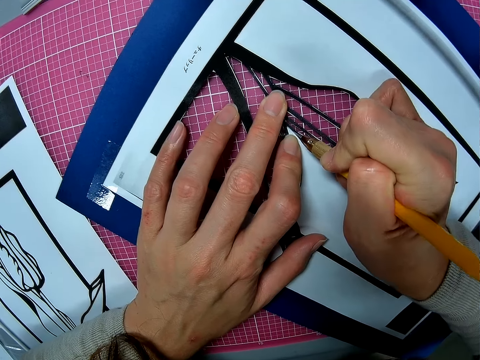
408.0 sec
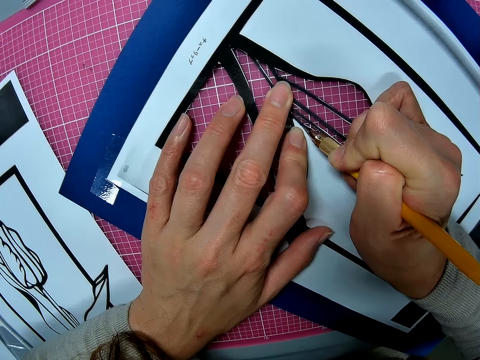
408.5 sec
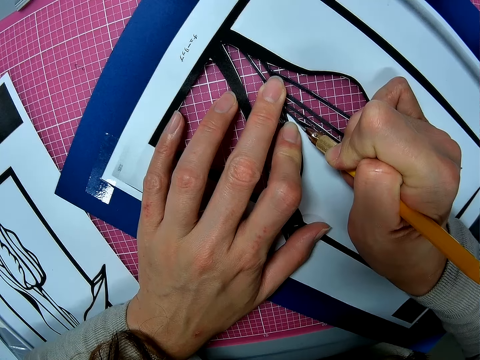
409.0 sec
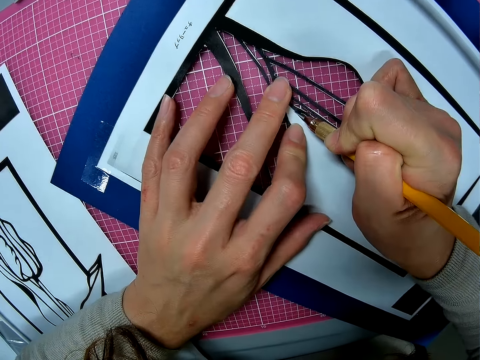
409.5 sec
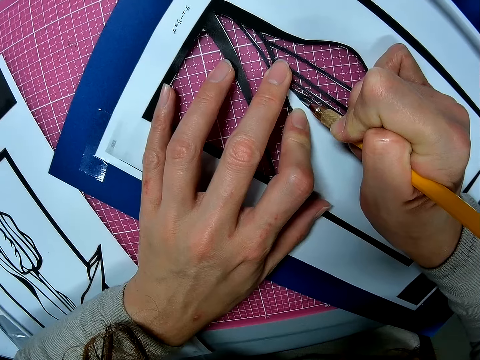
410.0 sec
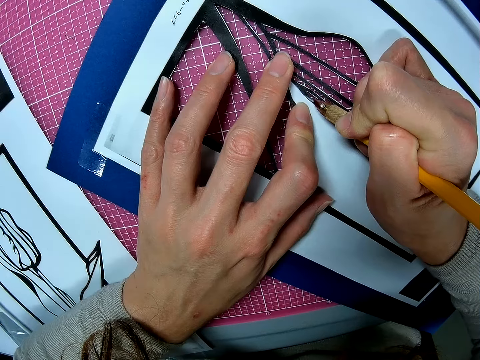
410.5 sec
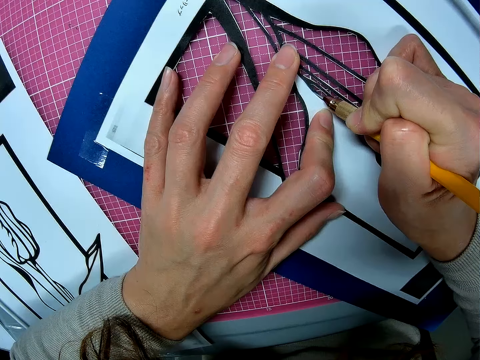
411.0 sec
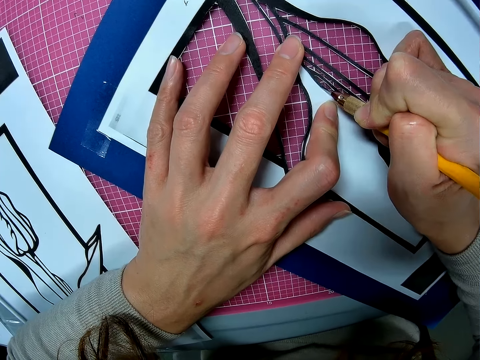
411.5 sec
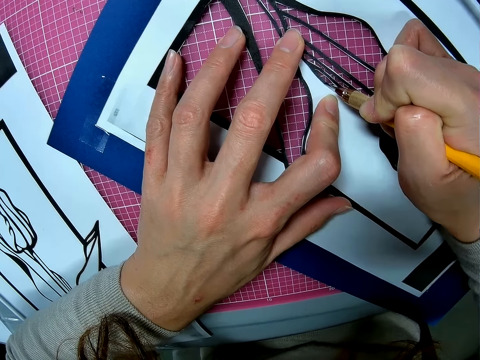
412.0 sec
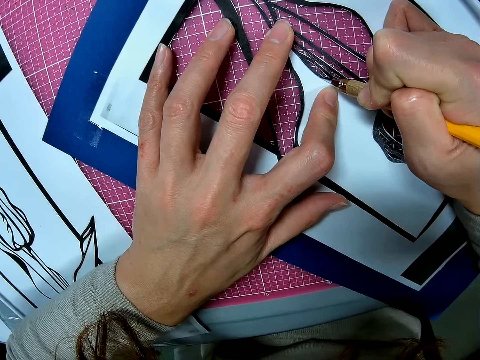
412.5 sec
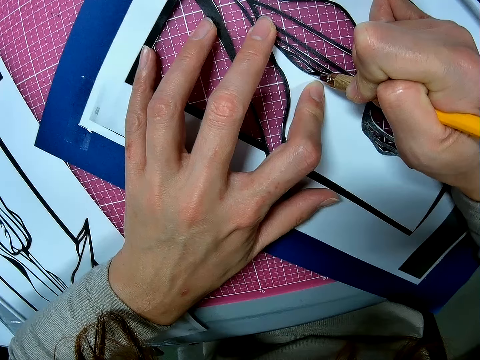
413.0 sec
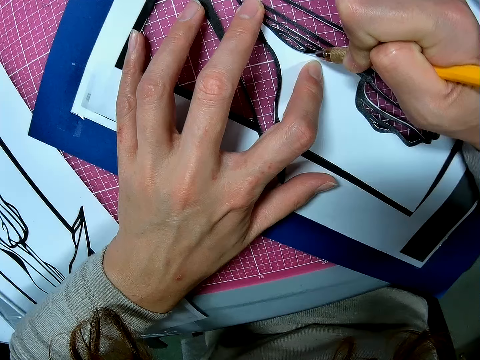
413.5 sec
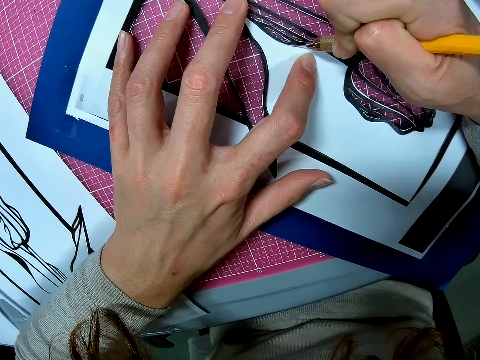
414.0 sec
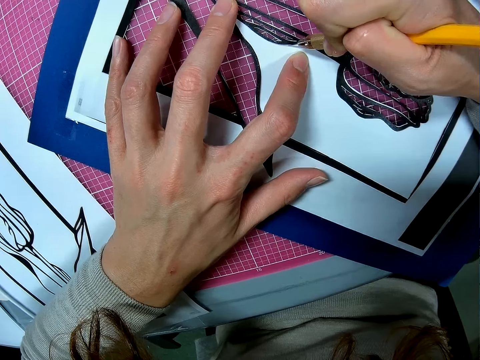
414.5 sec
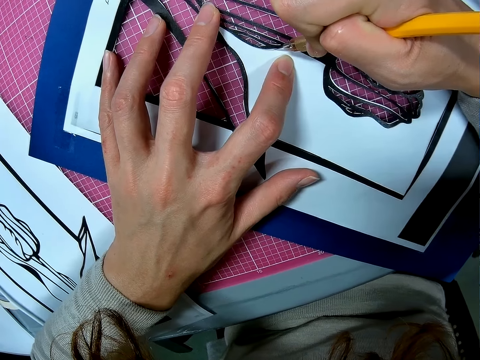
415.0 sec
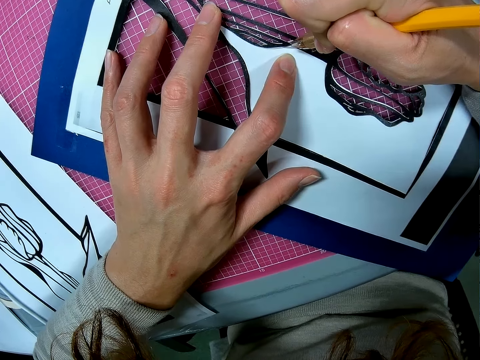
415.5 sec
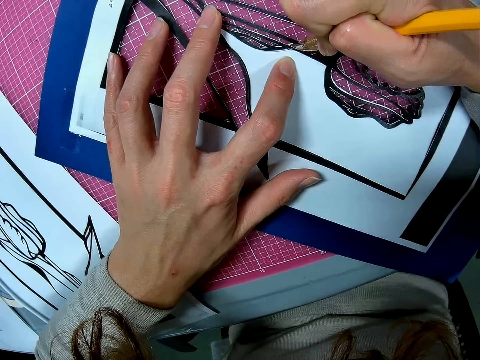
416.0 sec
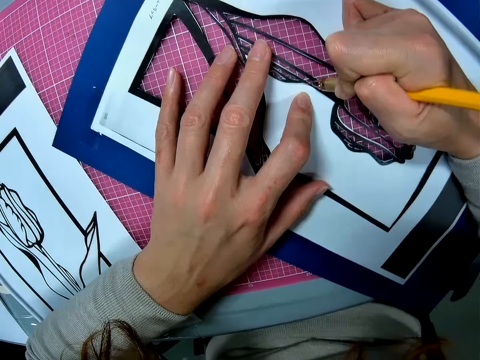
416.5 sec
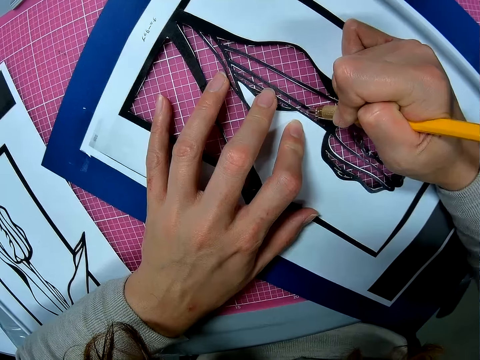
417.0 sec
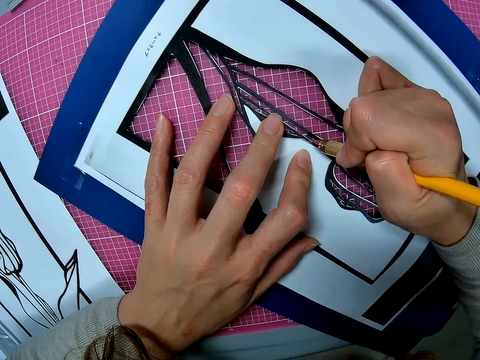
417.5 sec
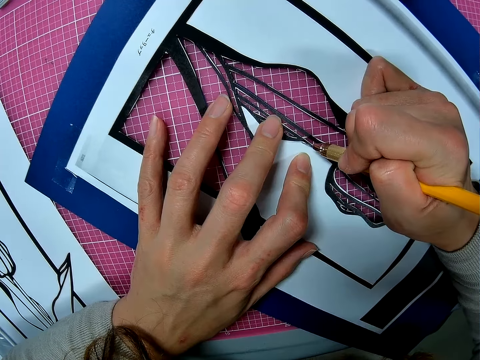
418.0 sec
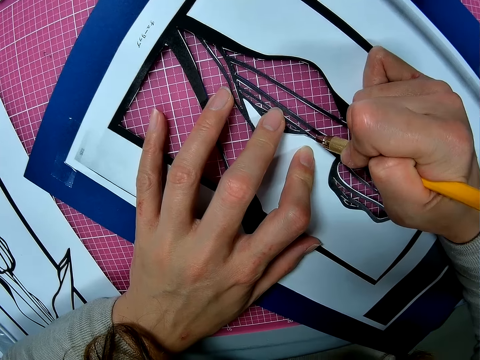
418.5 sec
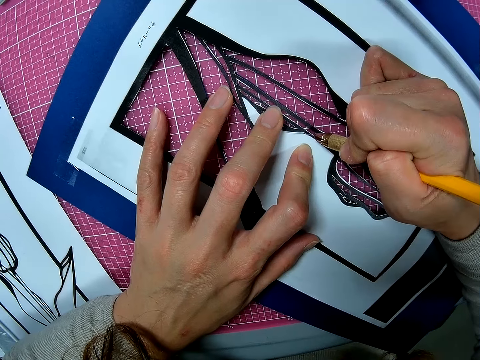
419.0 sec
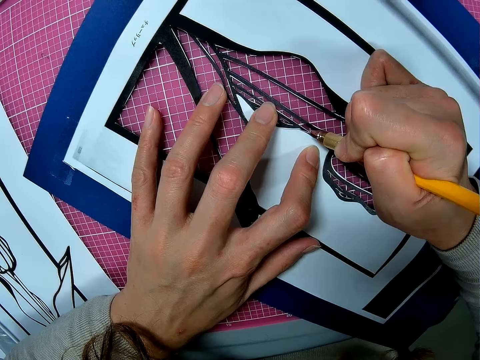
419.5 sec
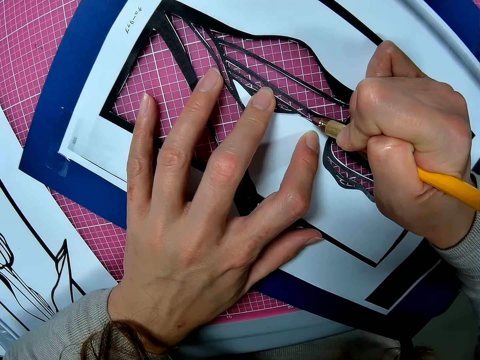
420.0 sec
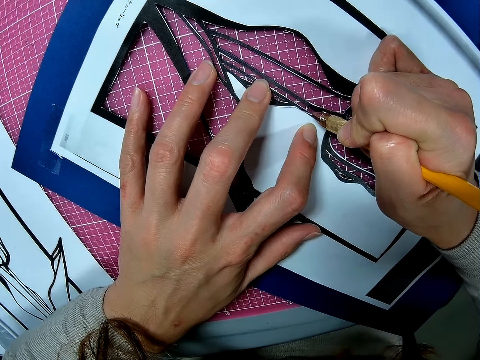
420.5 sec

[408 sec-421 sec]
The camera wearer cuts the paper with a craft knife.

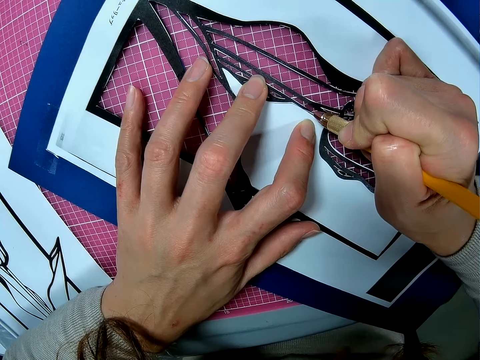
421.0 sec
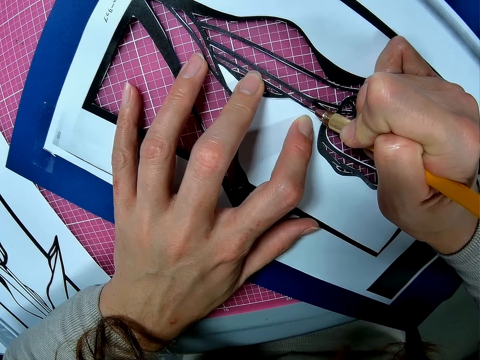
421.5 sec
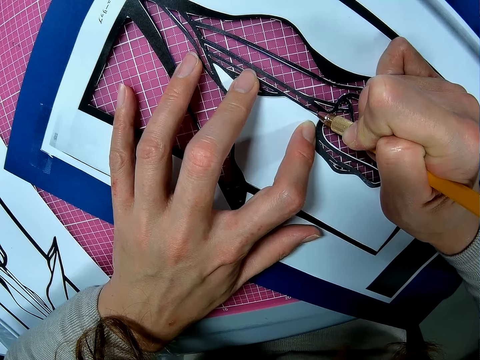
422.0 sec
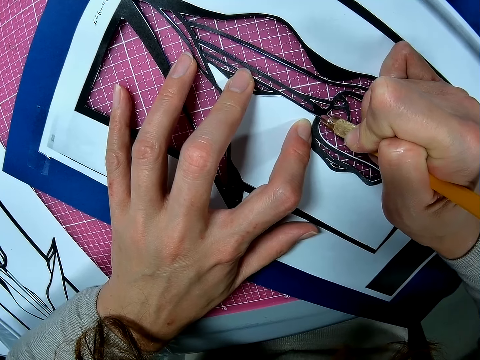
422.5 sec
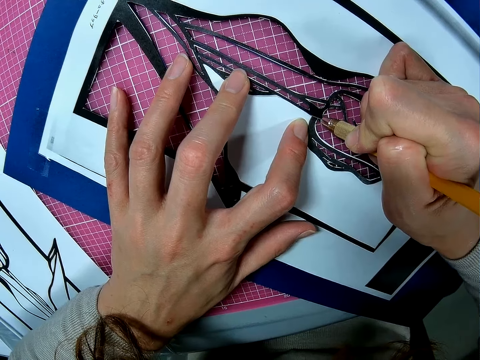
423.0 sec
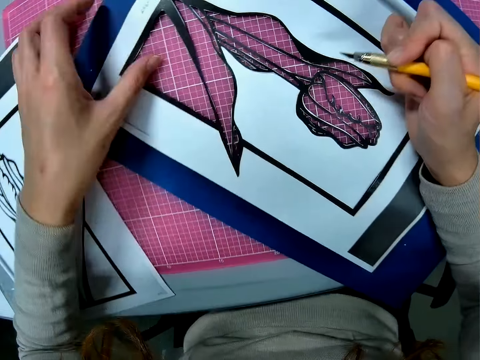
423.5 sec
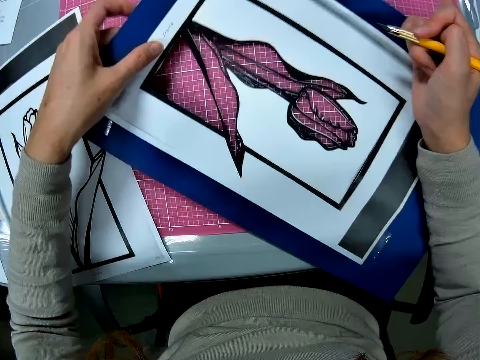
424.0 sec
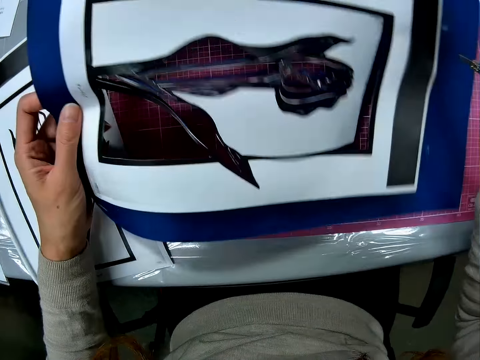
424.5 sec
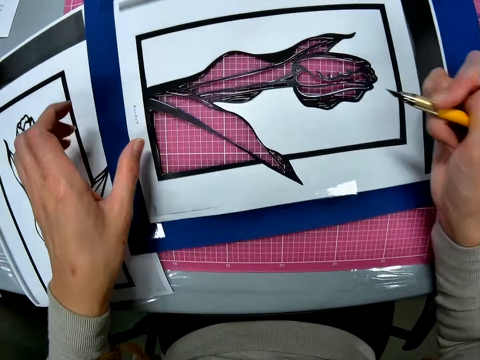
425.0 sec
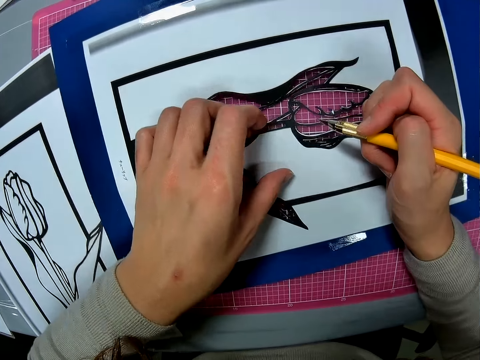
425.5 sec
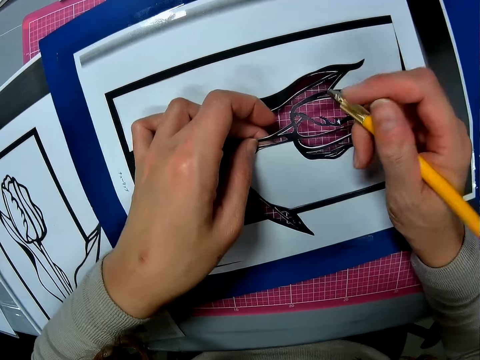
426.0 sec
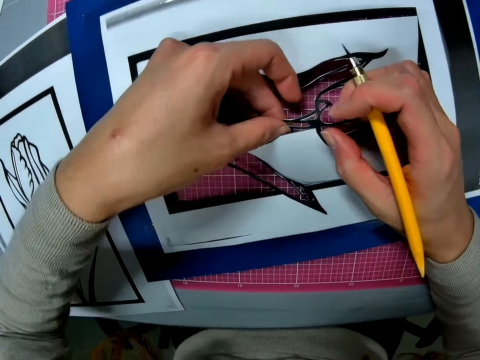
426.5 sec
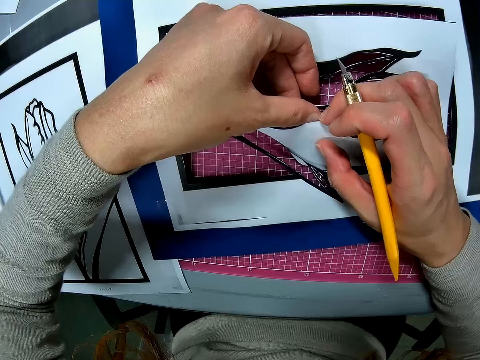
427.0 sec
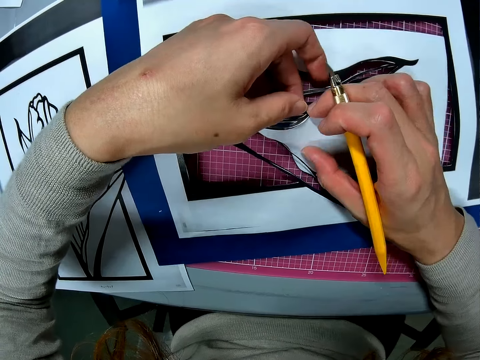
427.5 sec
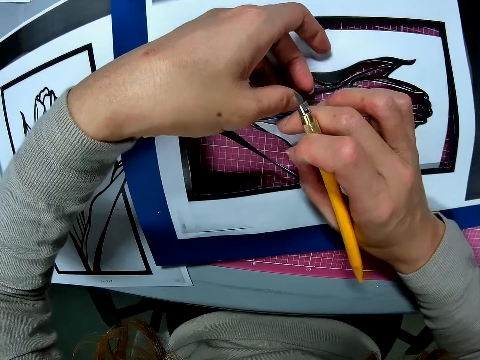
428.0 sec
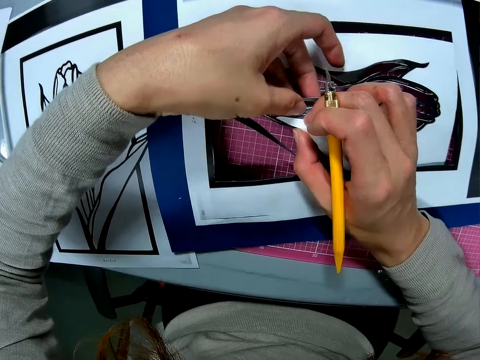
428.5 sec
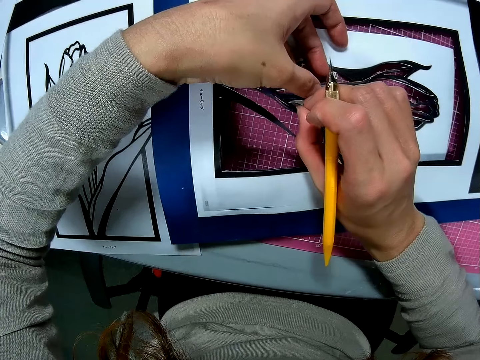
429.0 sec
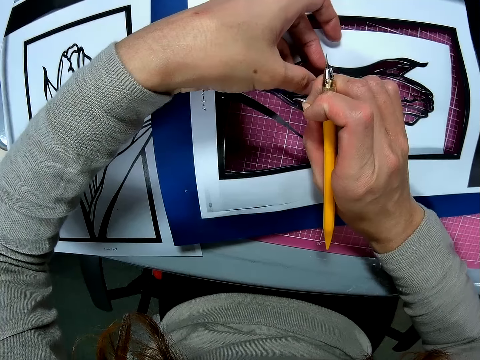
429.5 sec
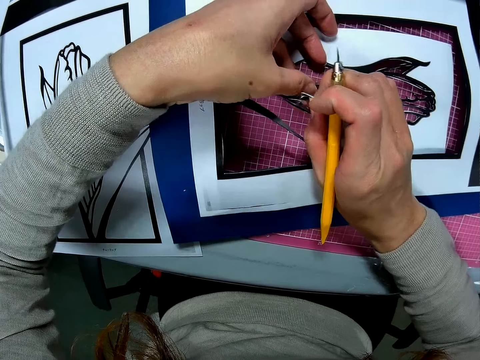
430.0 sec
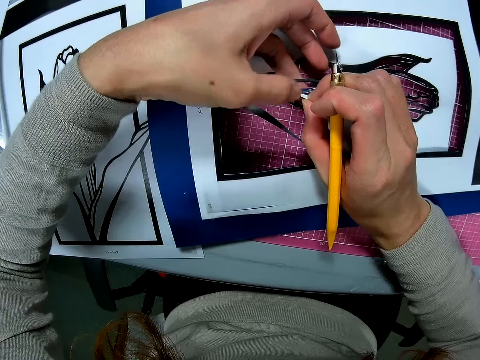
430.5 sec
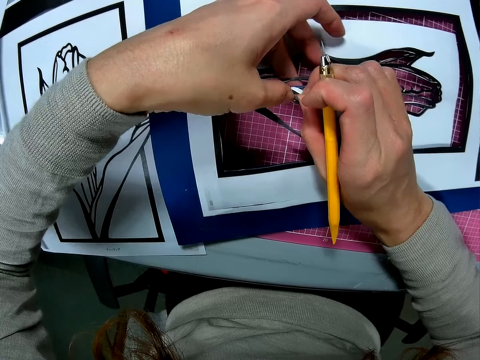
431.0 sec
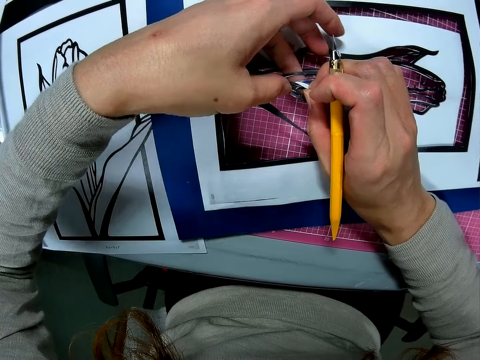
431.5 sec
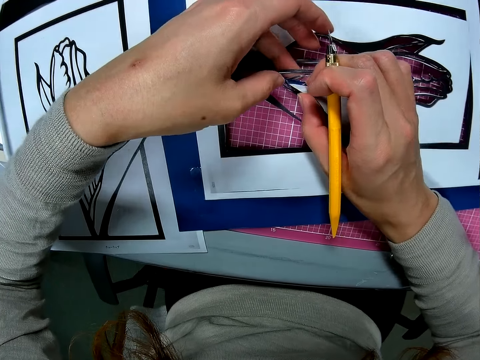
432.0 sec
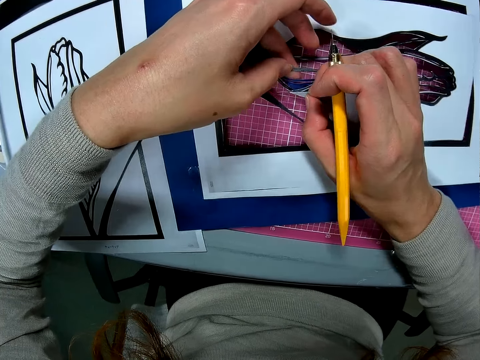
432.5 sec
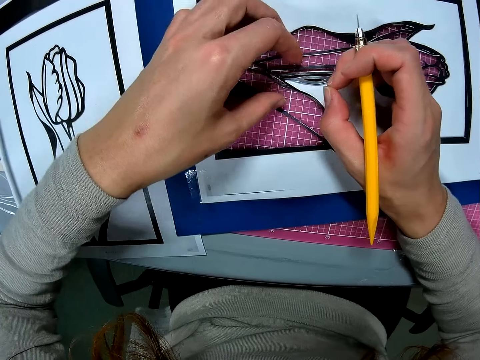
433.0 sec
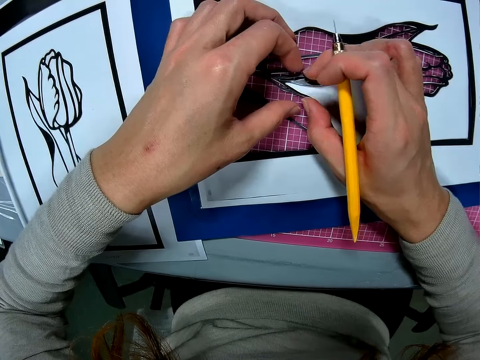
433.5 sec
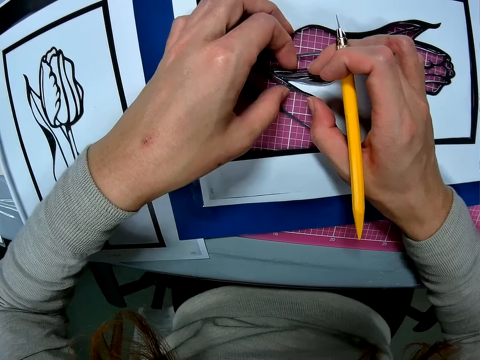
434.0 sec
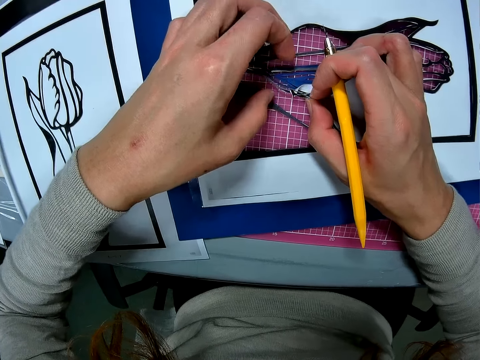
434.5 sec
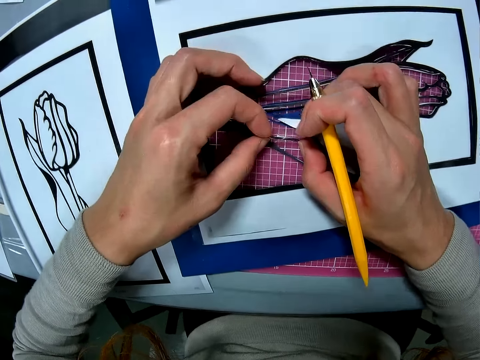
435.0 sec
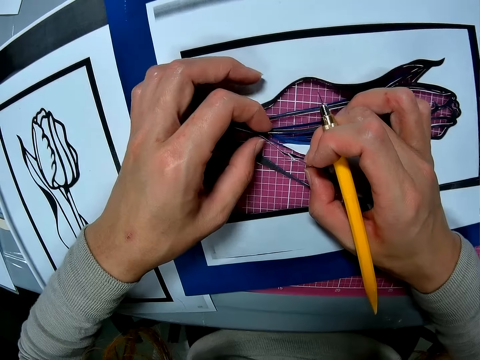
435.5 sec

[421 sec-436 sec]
The camera wearer lifts the paper off the cutting mat. They adjust the paper. They put the paper on the cutting mat. They hold the paper cutting sketch. They touch the paper. They pull the paper cutting sketch.
